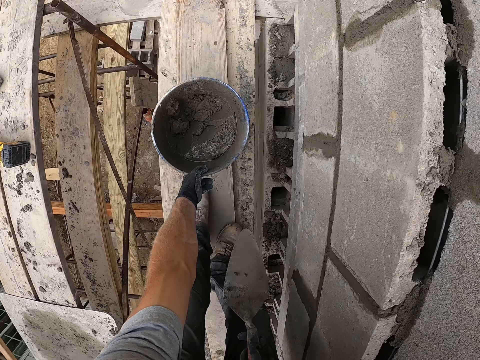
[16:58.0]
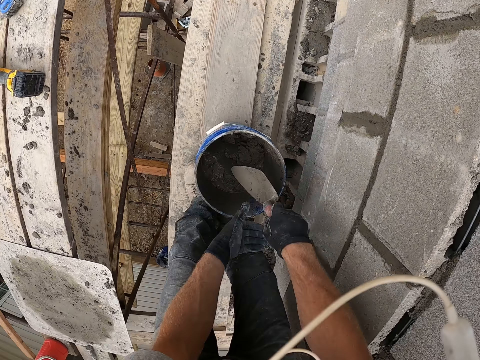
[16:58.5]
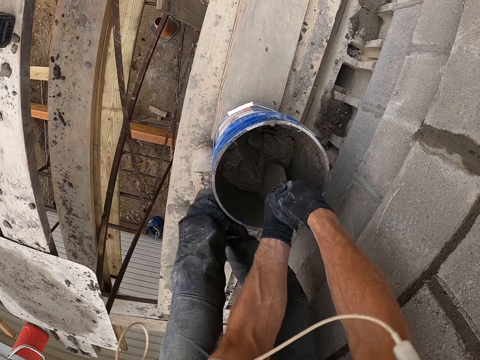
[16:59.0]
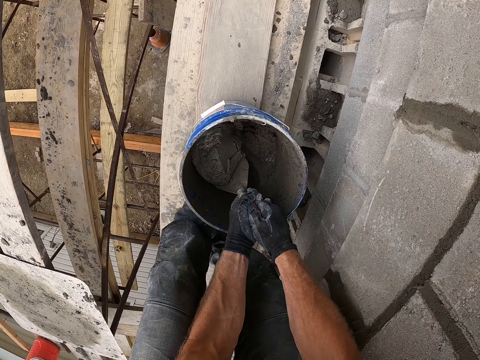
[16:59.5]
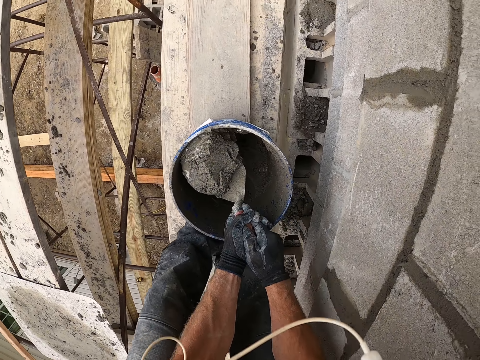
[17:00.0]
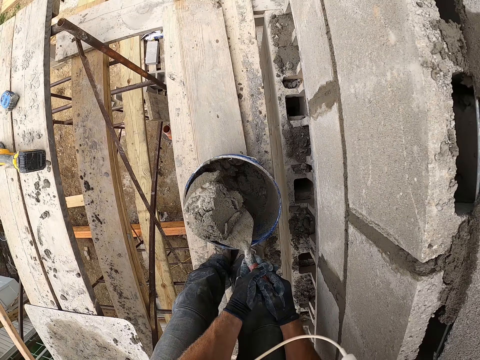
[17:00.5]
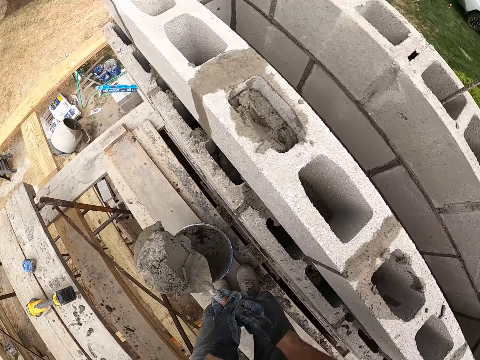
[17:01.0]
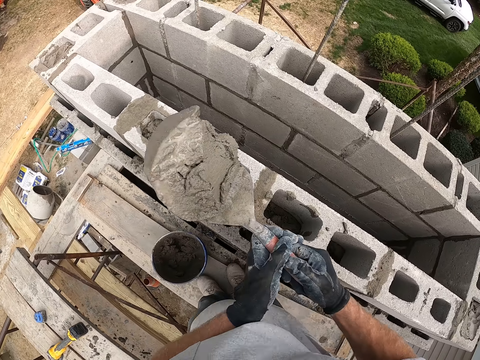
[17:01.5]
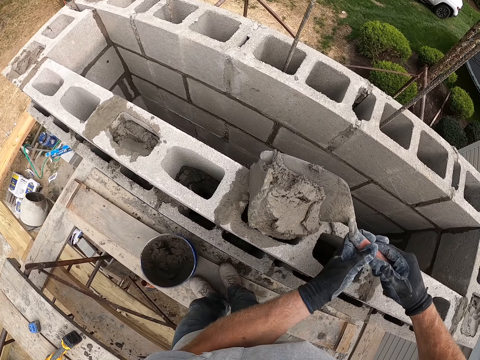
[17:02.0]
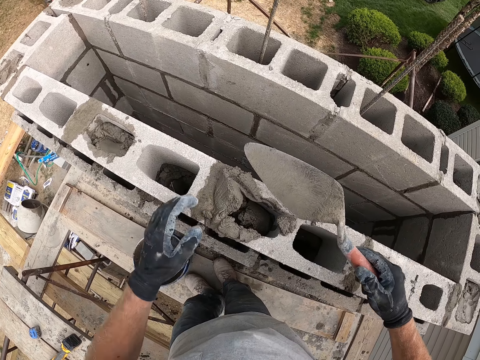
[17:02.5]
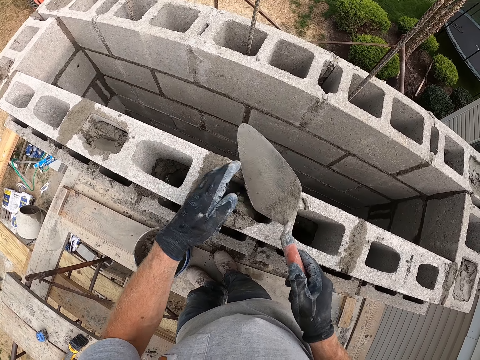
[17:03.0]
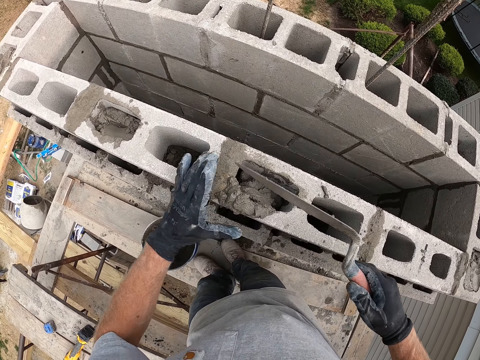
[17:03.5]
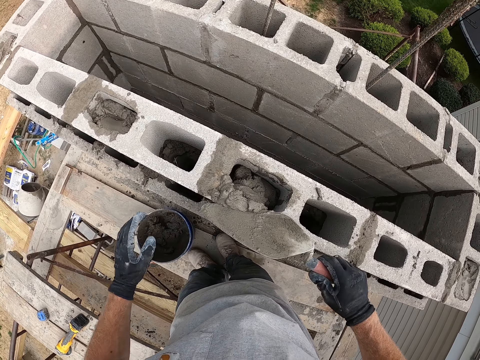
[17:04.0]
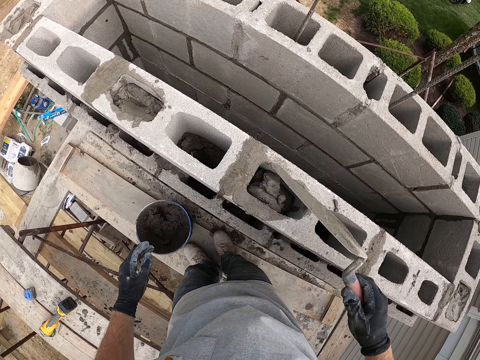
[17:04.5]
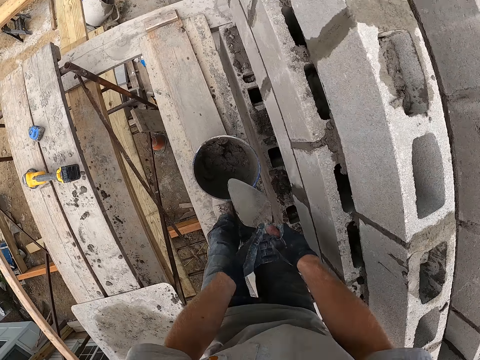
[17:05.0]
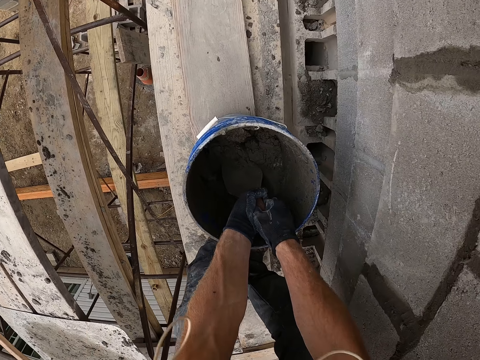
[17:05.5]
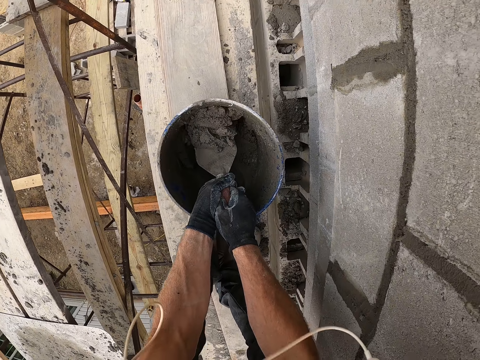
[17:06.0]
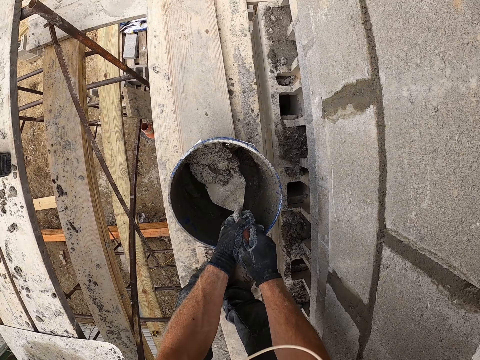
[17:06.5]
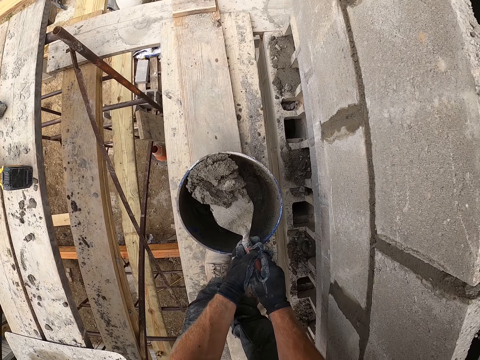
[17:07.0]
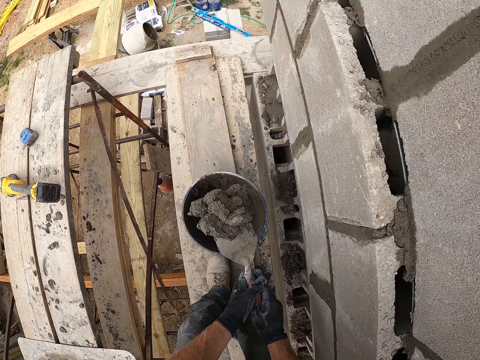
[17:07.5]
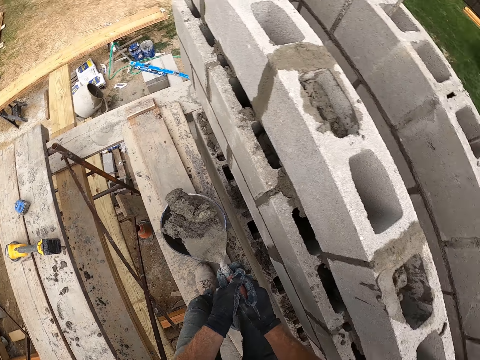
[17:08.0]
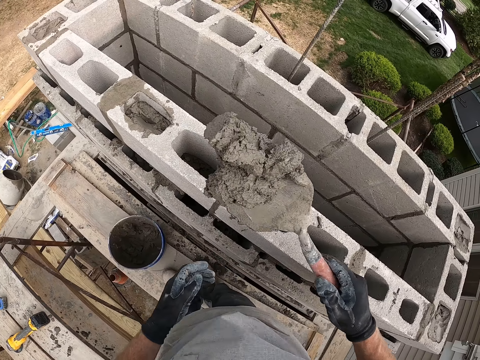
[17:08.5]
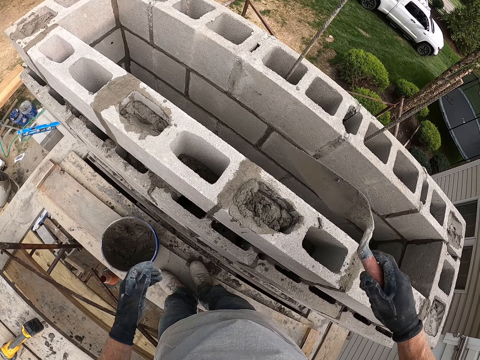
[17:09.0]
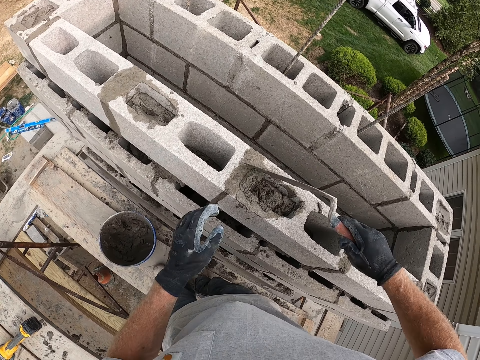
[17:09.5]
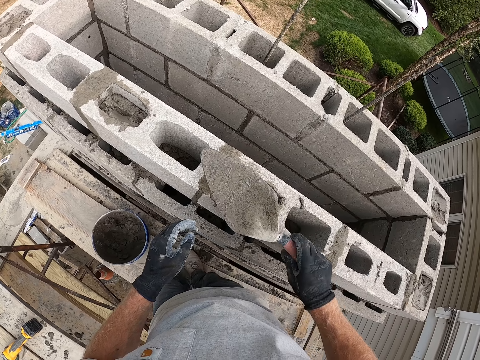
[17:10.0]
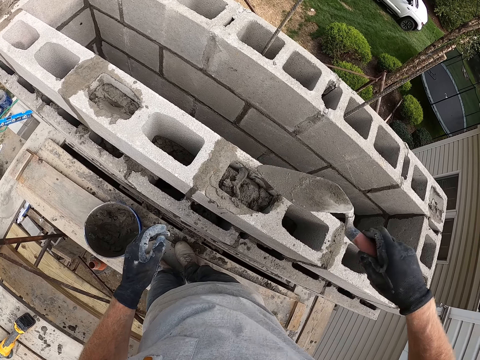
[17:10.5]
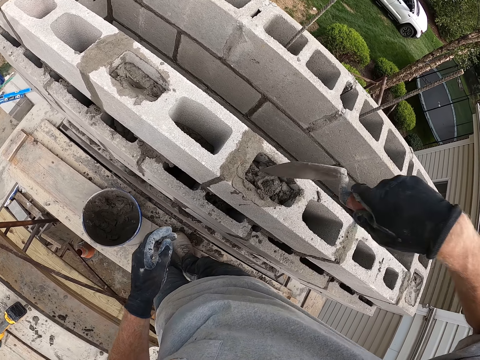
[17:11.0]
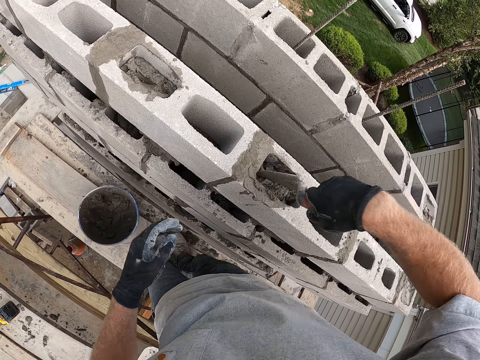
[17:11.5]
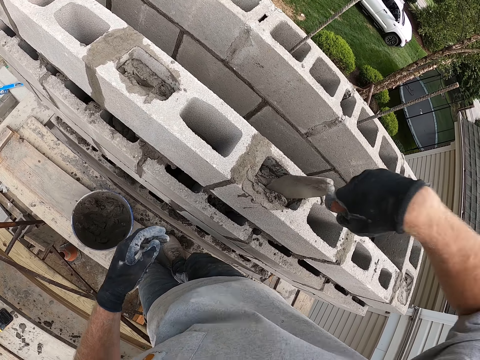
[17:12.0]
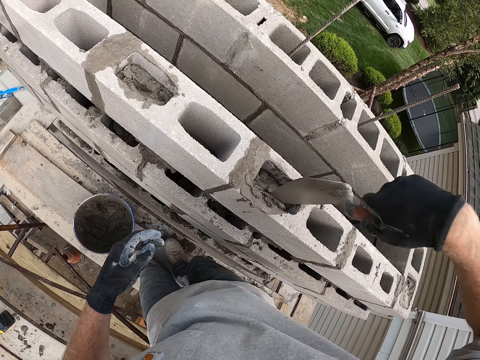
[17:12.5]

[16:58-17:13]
The camera wearer scoops cement mixture or mortar in the blue bucket with a trowel. They stand up, put the cement mixture in the hollow concrete block with the trowel, and wipe the cement mixture on the hollow concrete block. They bend downwards and scoop the cement mixture in the bucket with the trowel. They stand up. They put the cement mixture in the hollow concrete block with the trowel. They wipe the cement mixture on the hollow concrete block with the trowel. They press the cement mixture in the hollow concrete block with the trowel. They spread the mortar in the concrete block.

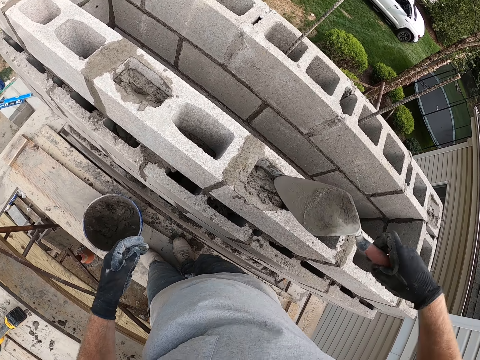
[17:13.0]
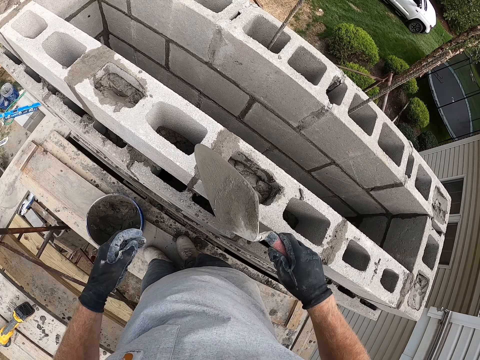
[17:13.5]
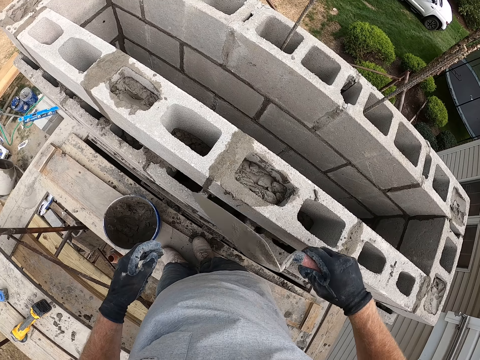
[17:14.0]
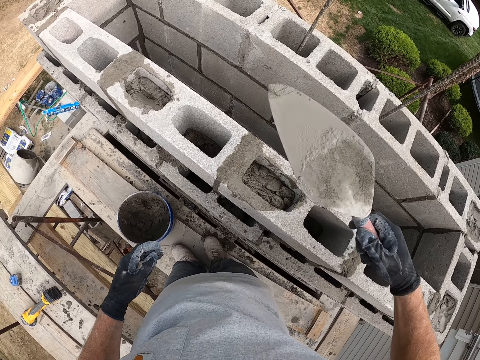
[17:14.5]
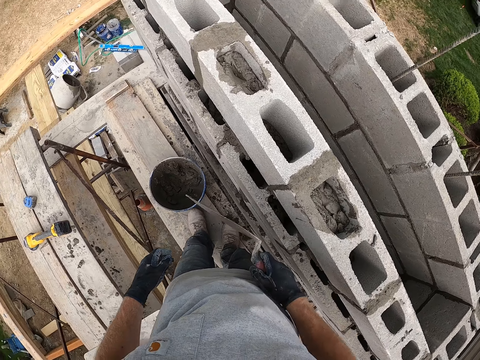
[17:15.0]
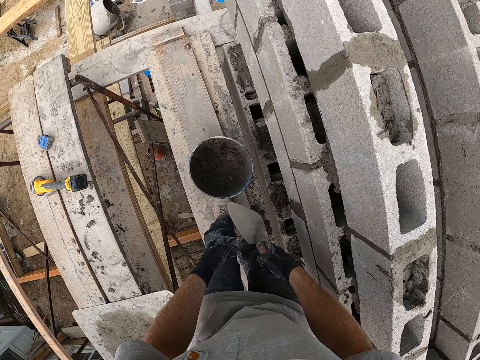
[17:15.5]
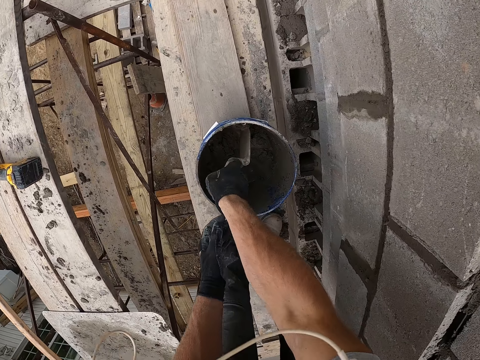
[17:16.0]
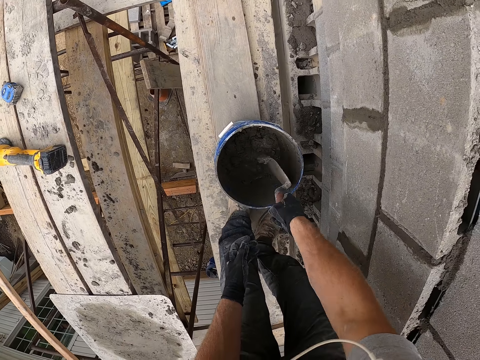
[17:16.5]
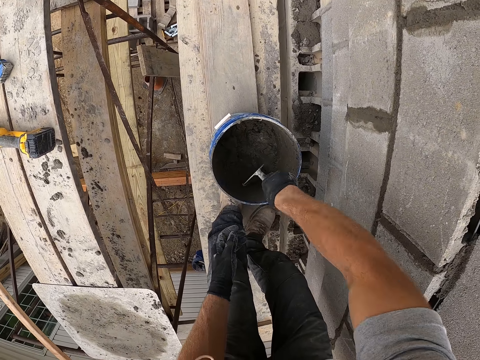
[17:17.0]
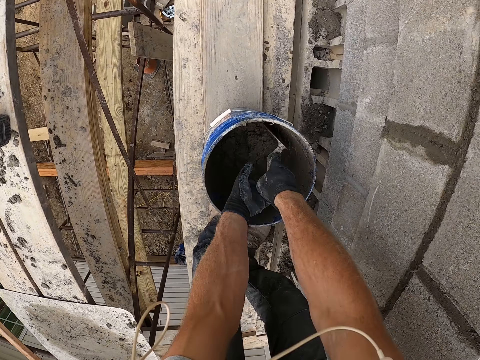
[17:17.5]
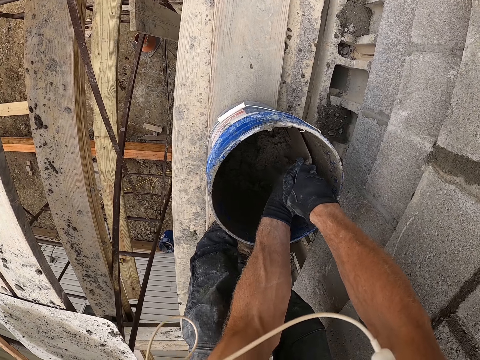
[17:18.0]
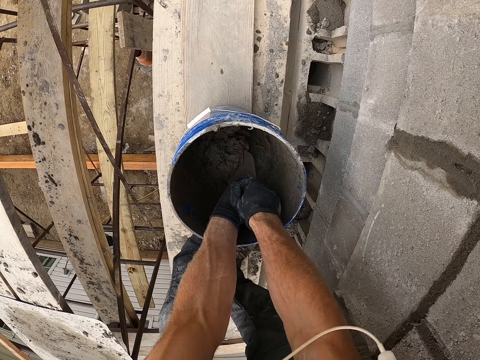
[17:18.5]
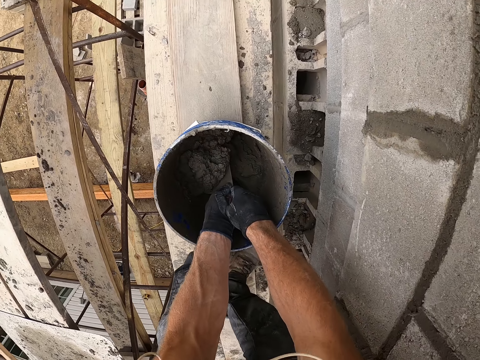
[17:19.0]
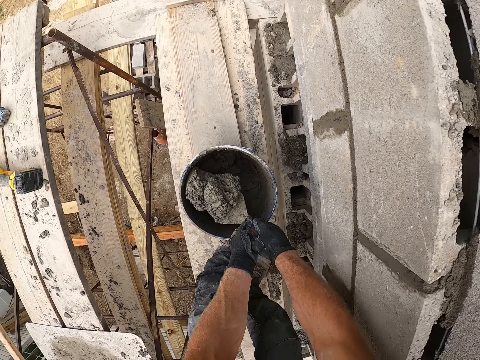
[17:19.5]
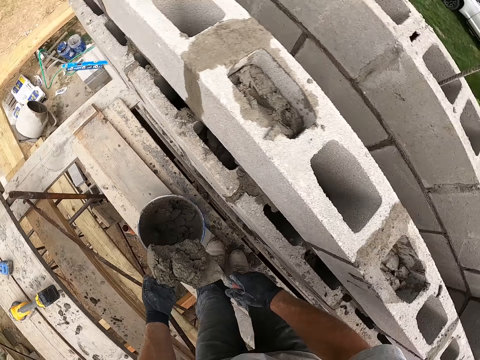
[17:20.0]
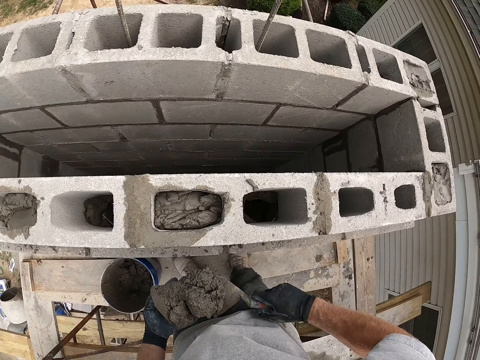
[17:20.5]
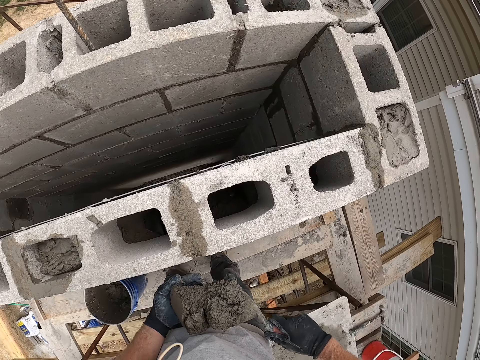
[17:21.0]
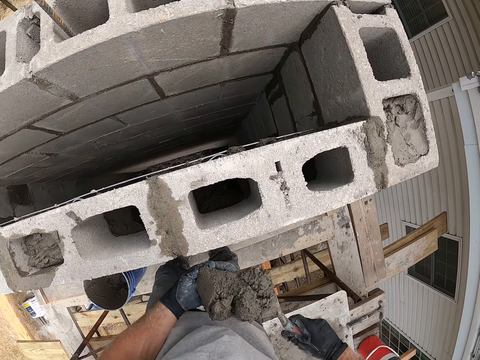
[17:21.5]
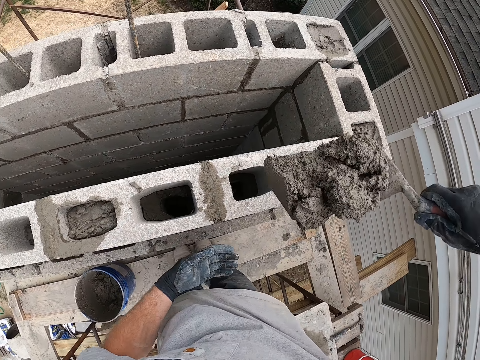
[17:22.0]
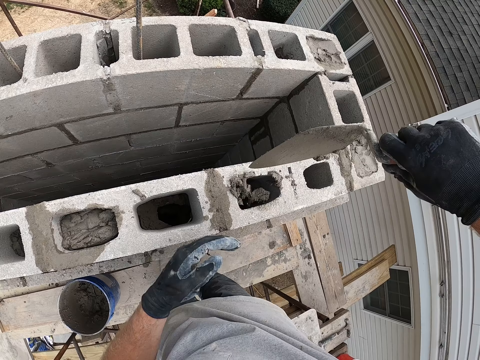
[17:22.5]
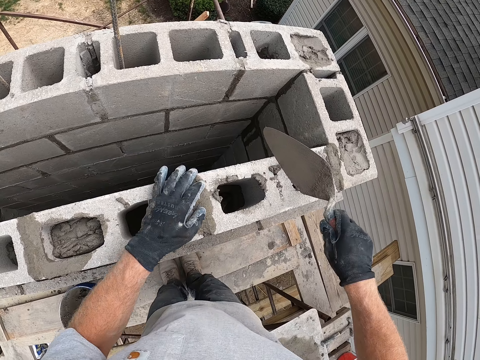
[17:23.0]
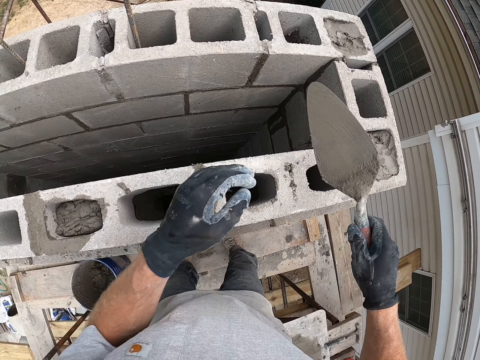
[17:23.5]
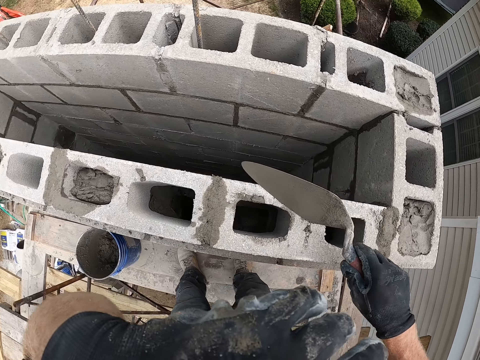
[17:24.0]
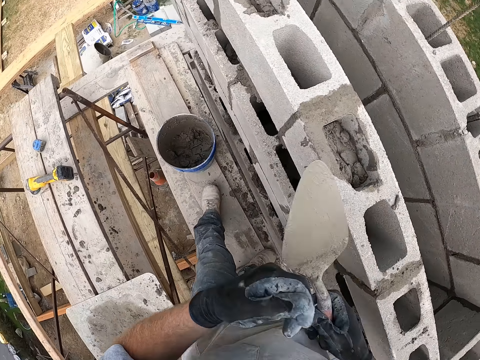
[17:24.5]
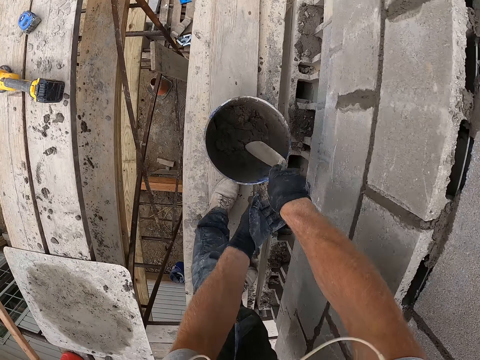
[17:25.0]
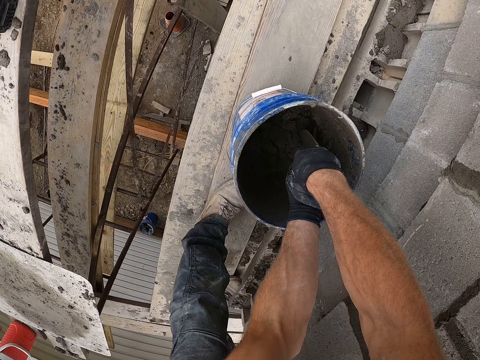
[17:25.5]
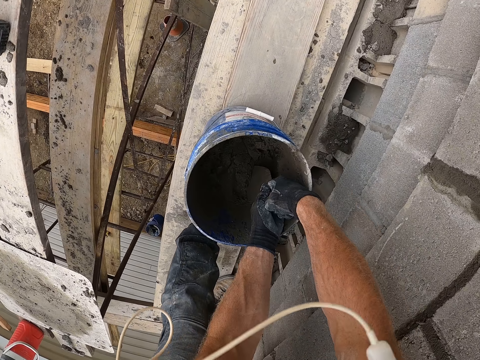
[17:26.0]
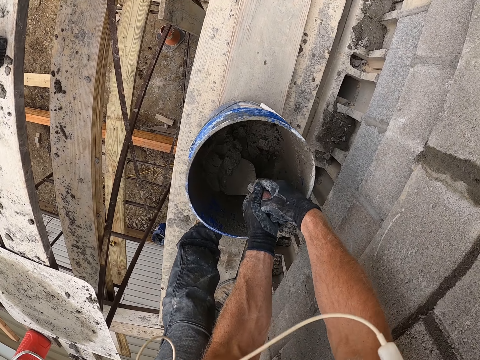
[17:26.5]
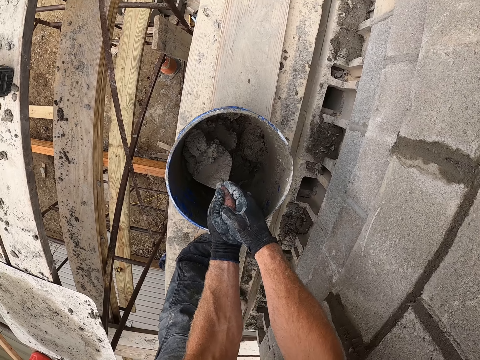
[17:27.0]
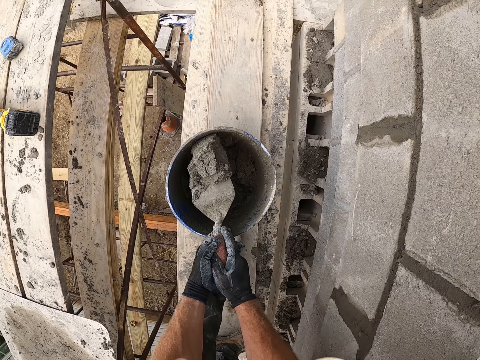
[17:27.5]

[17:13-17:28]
The camera wearer wipes cement mixture on the hollow concrete block with a trowel. They bend downwards and scoop the cement mixture in the blue bucket with the trowel. They stand up and turn around. They put the cement mixture in the hollow concrete block with the trowel. They wipe the cement mixture on the hollow concrete block with the trowel. They wipe their face with their hand. They bend downwards and scoop the cement mixture in the bucket with the trowel.
